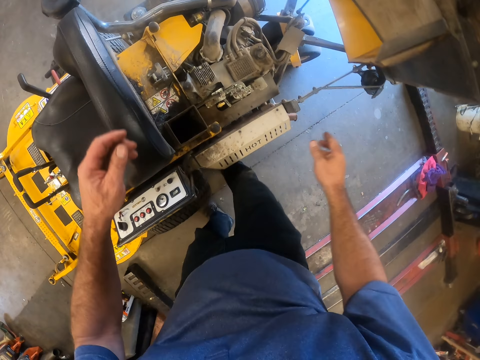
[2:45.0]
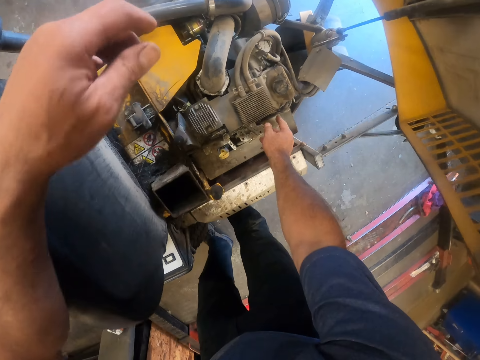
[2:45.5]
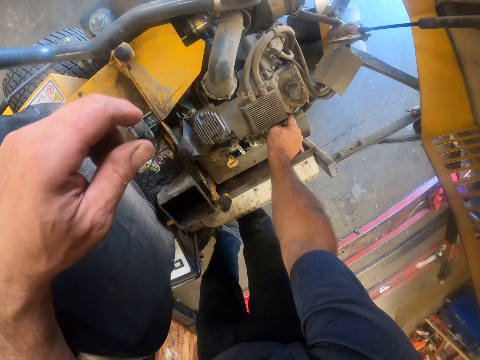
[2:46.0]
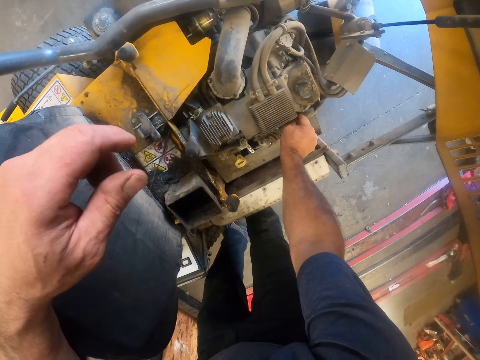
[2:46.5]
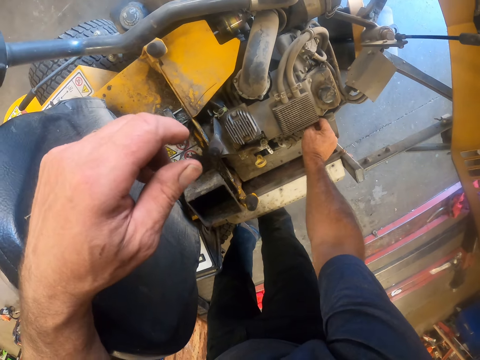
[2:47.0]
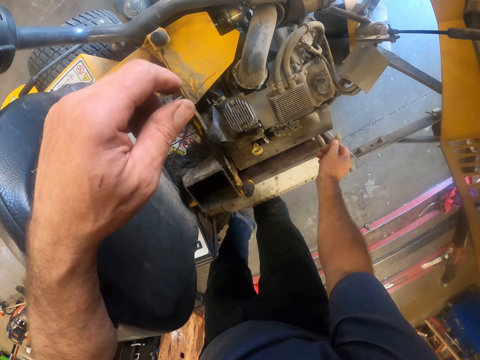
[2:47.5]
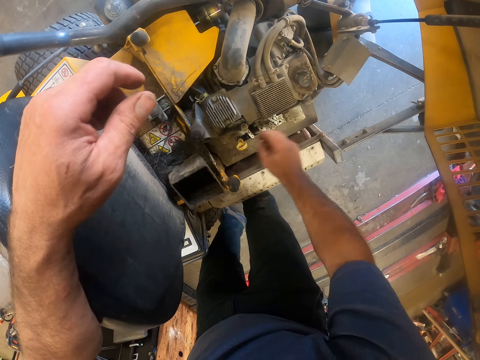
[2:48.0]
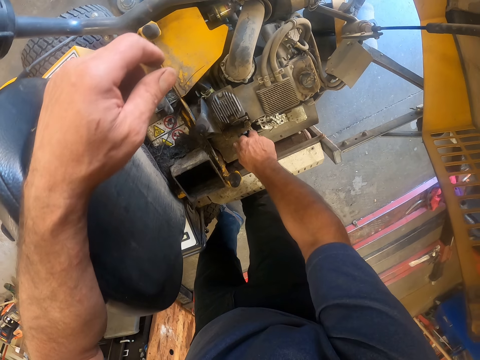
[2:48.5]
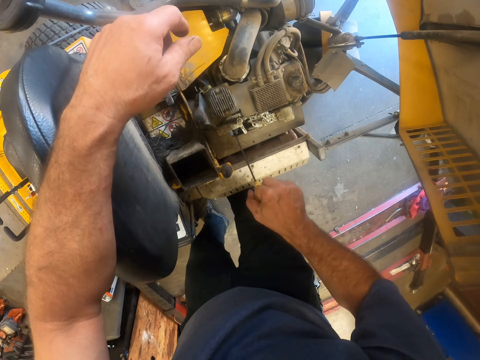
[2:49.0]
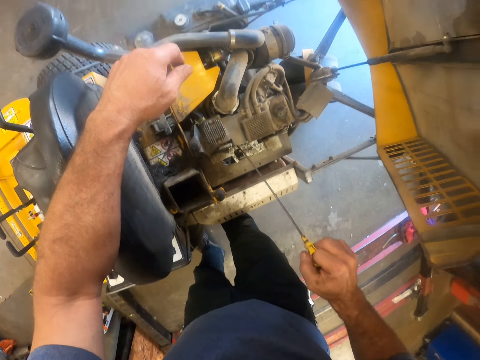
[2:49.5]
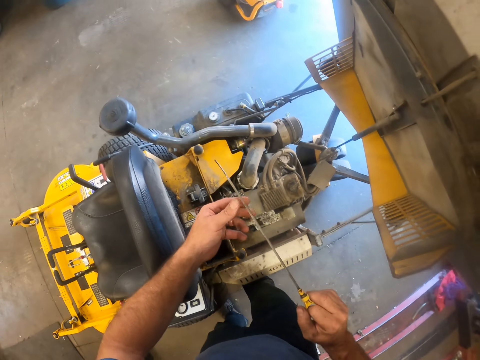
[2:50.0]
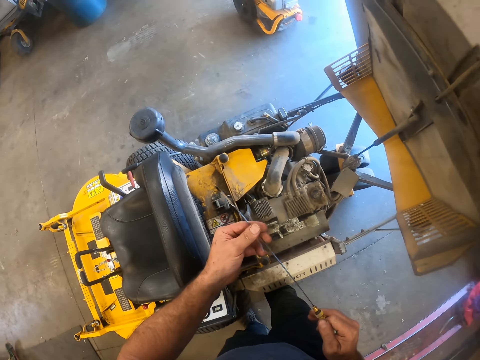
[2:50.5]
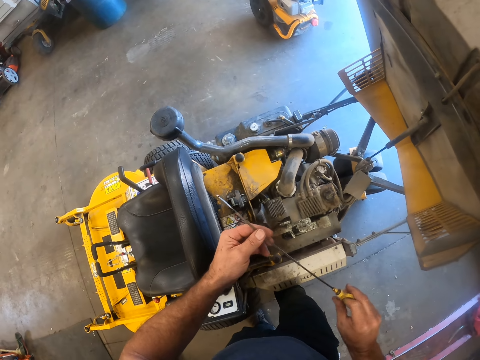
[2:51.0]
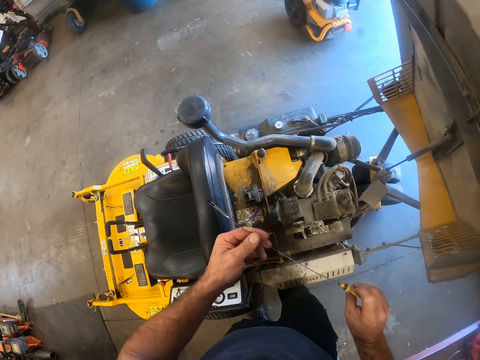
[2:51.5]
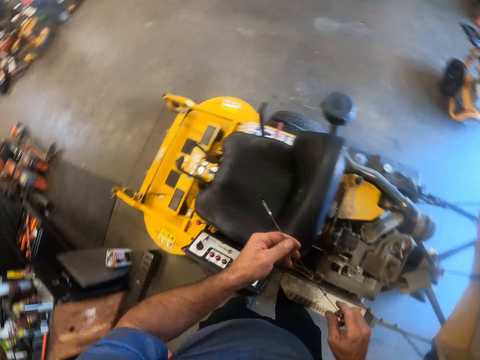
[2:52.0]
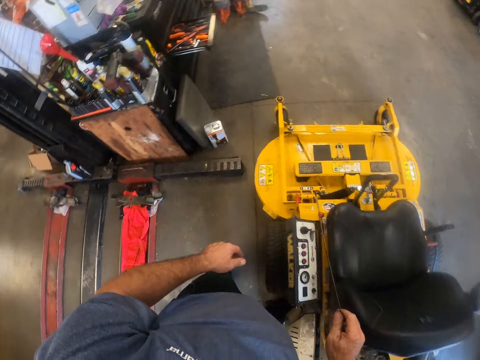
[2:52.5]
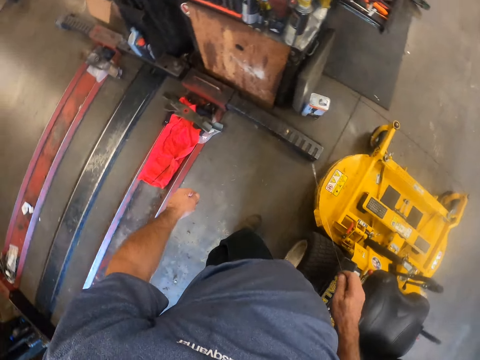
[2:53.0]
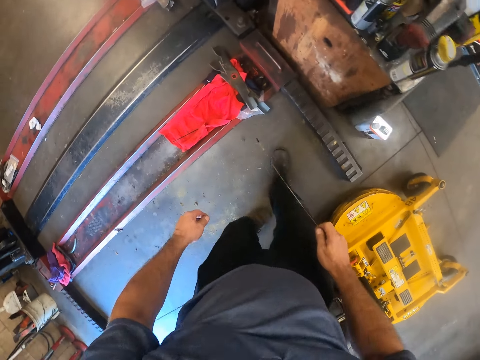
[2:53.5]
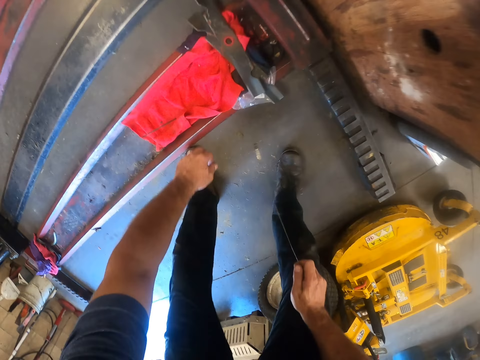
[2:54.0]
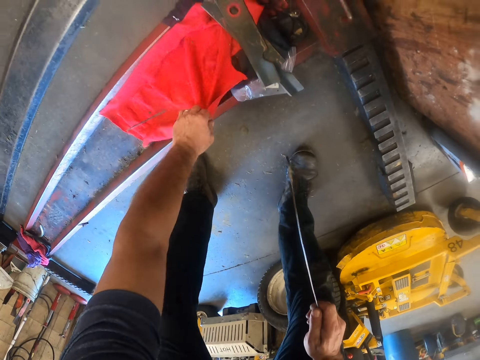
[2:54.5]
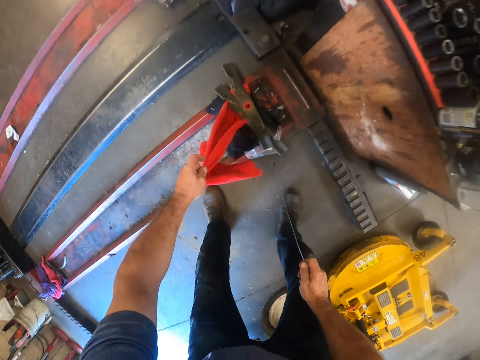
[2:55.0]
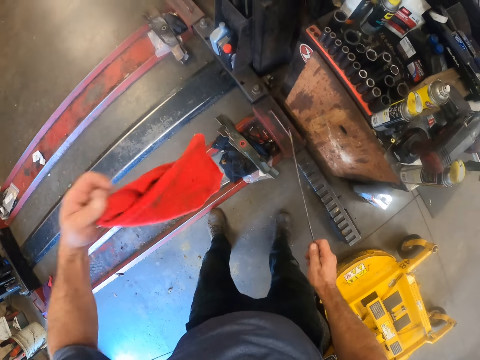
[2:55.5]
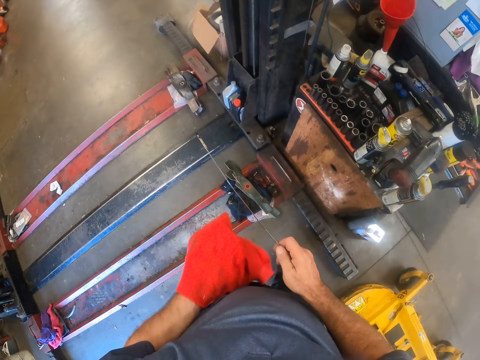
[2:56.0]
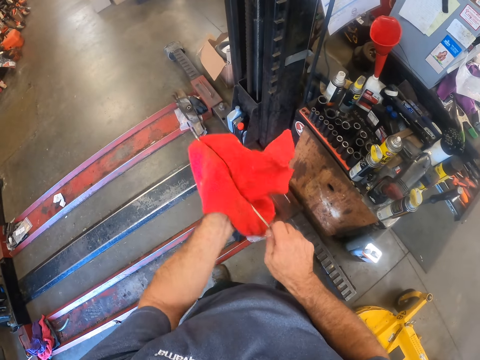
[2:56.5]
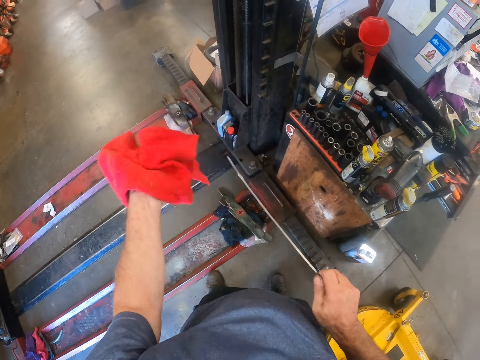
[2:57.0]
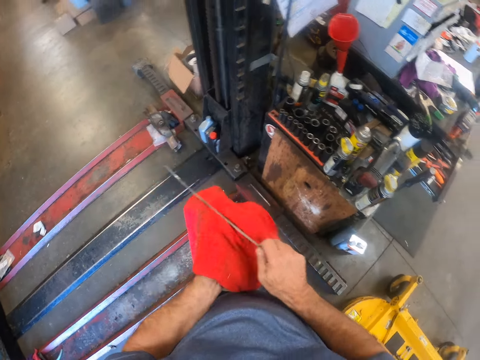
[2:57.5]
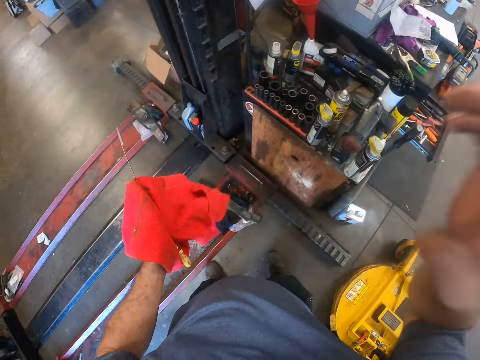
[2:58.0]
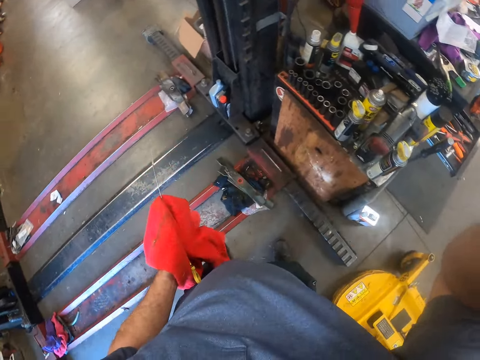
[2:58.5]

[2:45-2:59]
The camera wearer touches the lawn tractor engine with his right hand. He pulls the oil gauge in the lawn tractor with his right hand. He holds the oil gauge with both hands. He walks towards a piece of cloth. He picks up another rag from the car lift with his left hand. He cleans the oil gauge with the rag in his left hand. He raises his arm.
